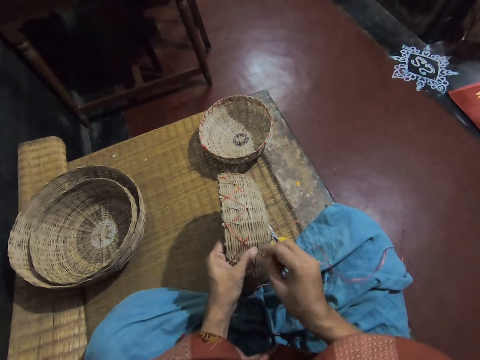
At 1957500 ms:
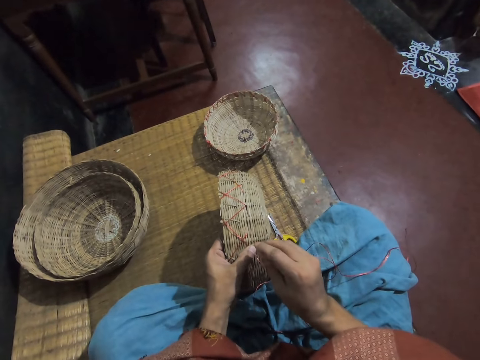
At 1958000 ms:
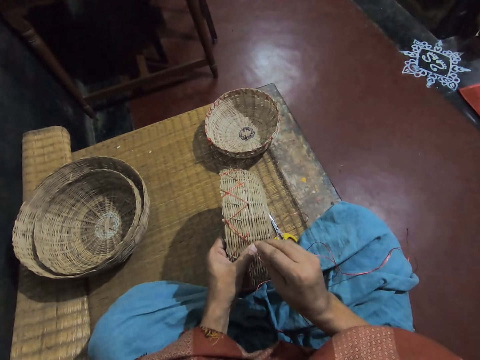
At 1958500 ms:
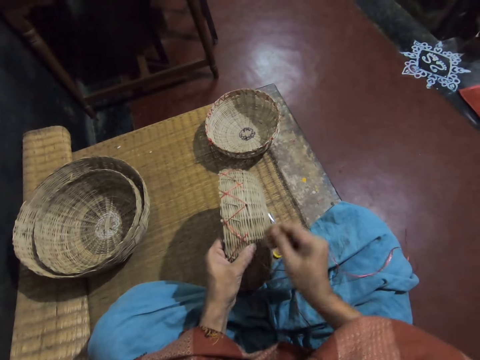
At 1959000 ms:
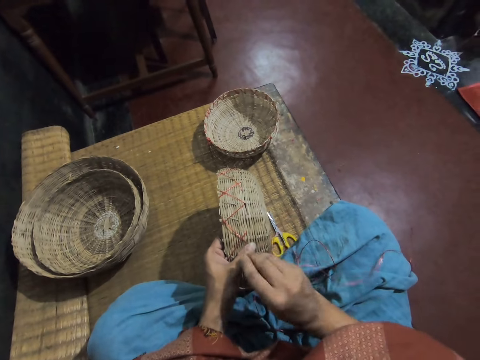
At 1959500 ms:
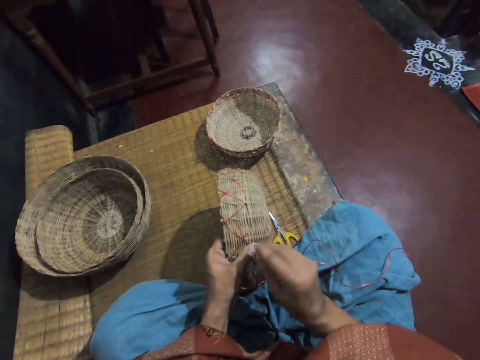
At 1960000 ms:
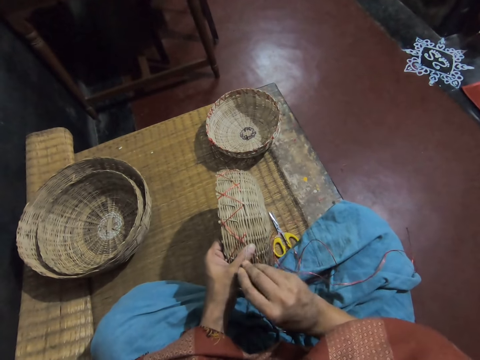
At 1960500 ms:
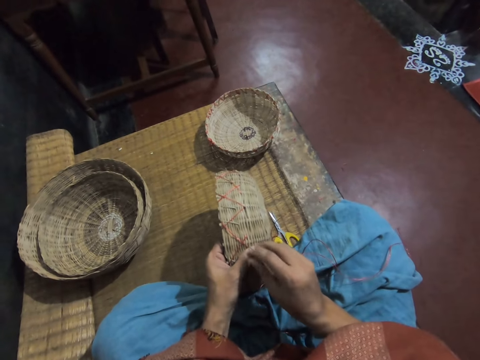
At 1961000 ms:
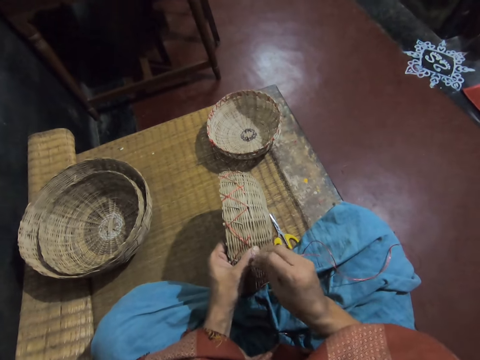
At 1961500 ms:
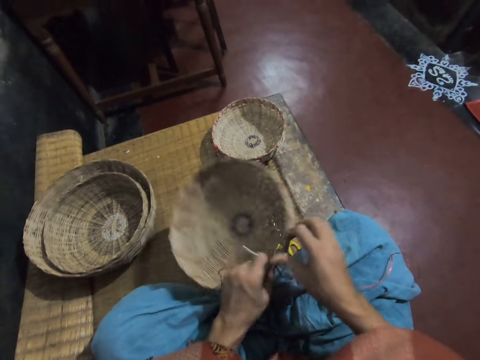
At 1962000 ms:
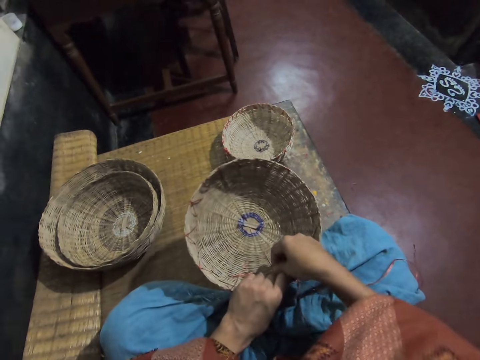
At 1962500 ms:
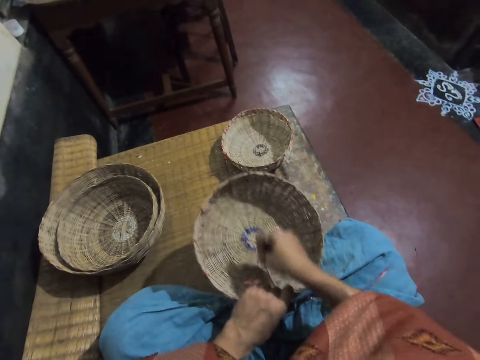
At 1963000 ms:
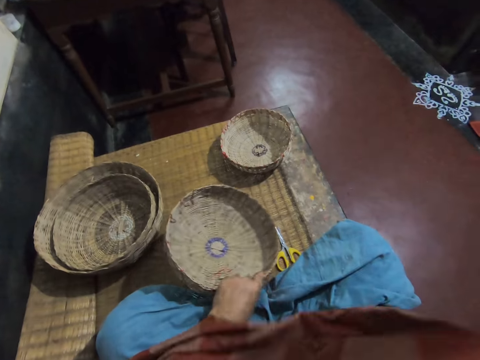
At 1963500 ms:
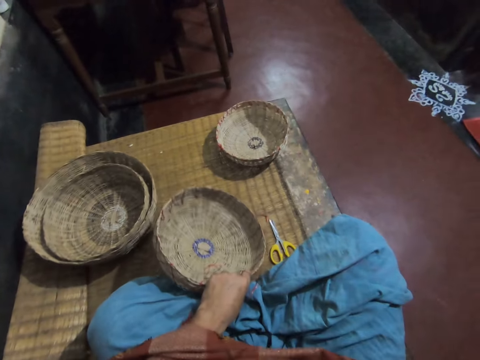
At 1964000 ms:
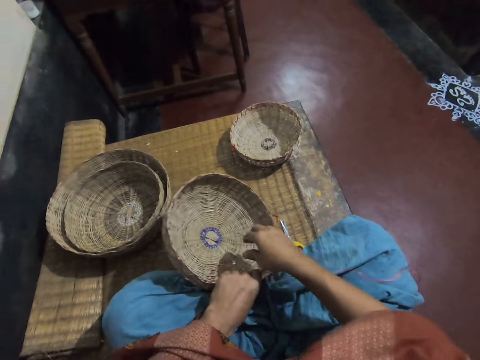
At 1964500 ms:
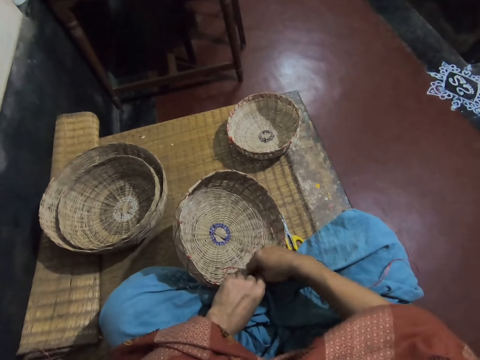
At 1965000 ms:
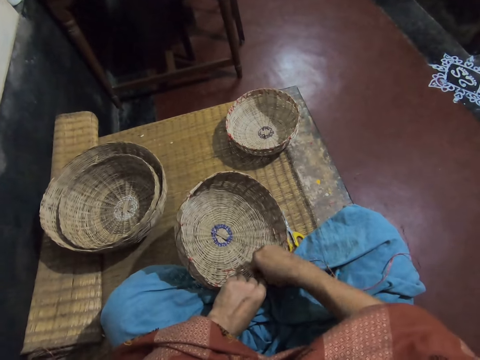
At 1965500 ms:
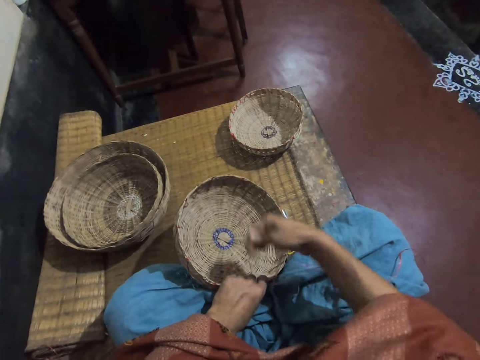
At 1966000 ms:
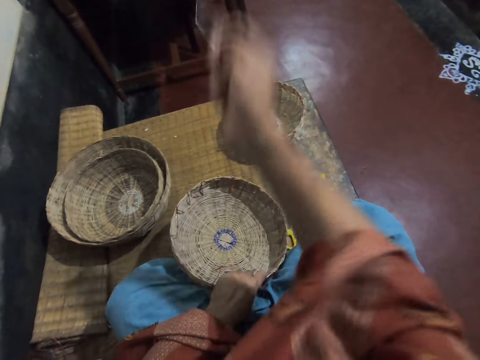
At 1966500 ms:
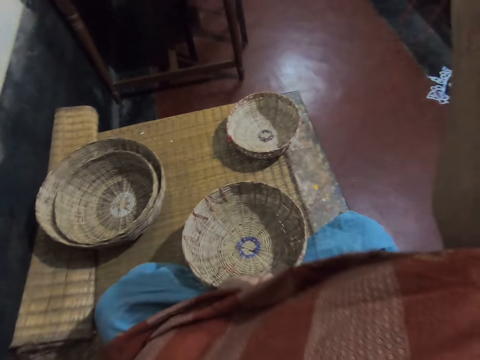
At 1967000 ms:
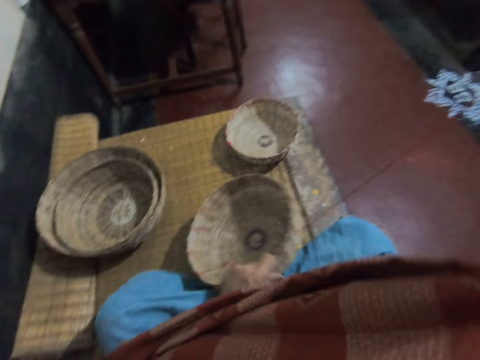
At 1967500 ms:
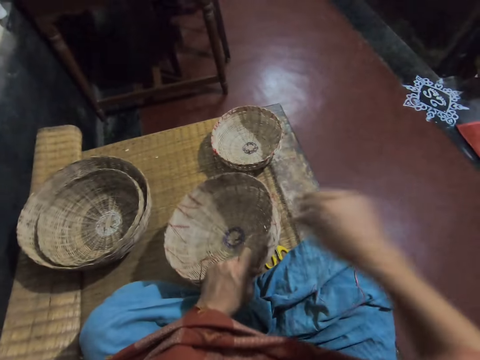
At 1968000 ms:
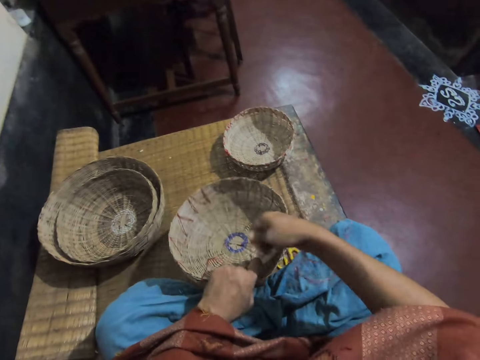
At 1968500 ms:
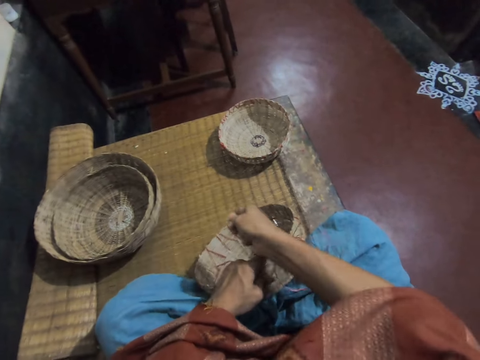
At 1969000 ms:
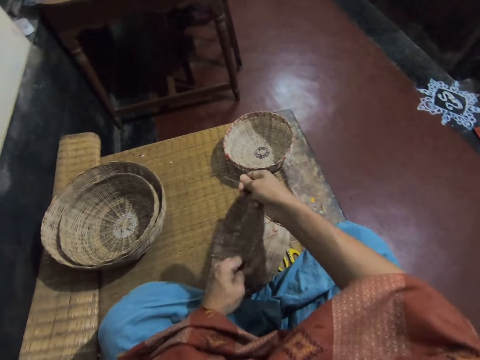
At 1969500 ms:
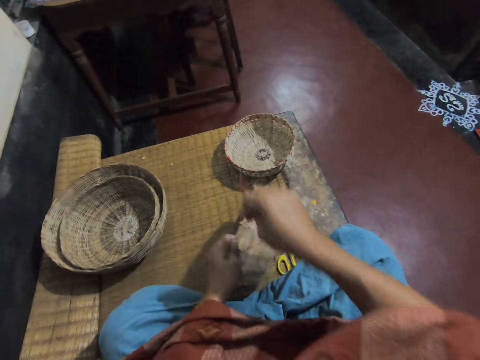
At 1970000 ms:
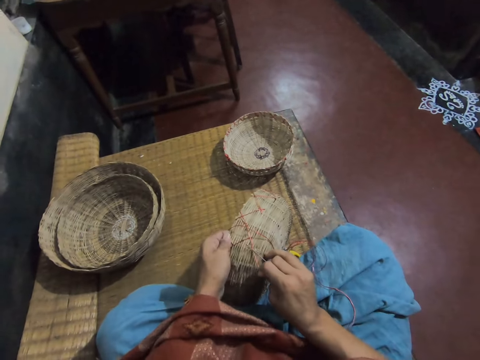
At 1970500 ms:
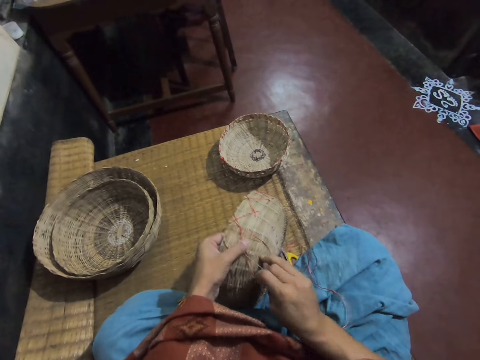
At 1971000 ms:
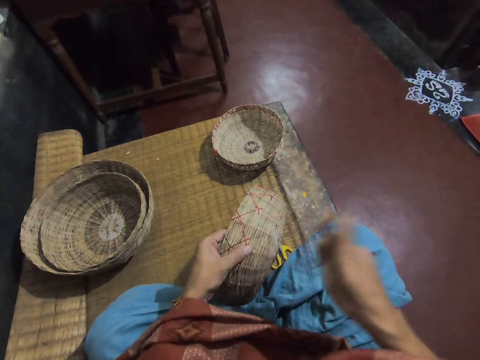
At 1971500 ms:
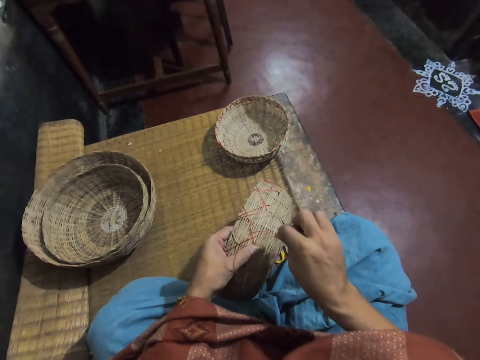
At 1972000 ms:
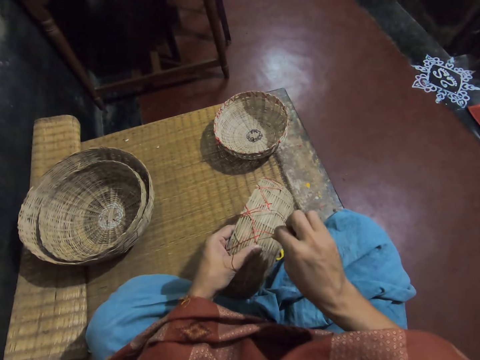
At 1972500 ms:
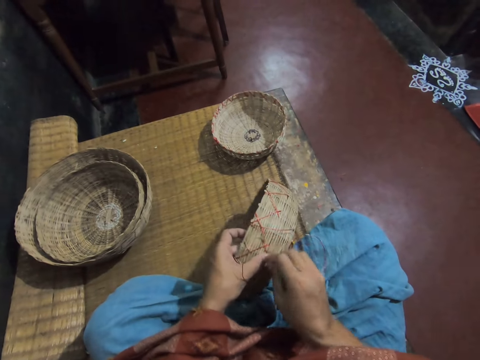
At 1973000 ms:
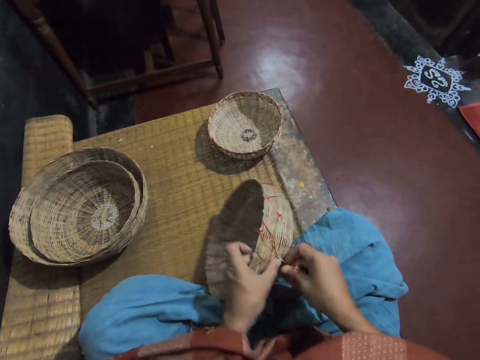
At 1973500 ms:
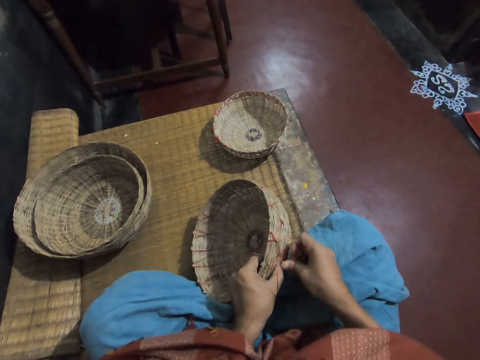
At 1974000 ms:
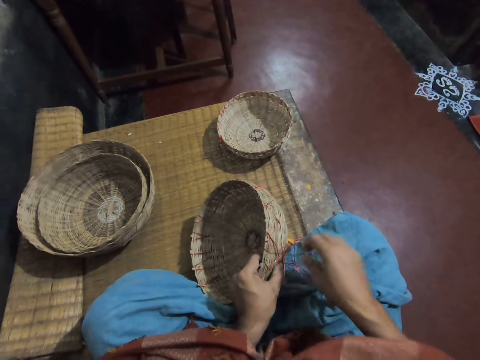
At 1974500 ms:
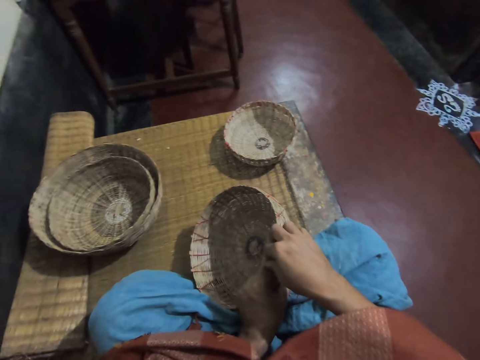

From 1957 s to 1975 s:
The camera wearer turns the basket. They pick up the needle in the basket. They pull a thread. They pick the thread. They pull the thread. They adjust the thread on the basket. They weave the basket.

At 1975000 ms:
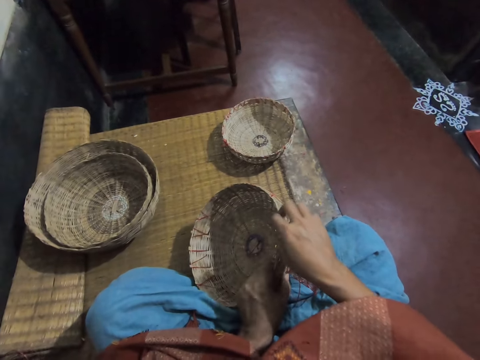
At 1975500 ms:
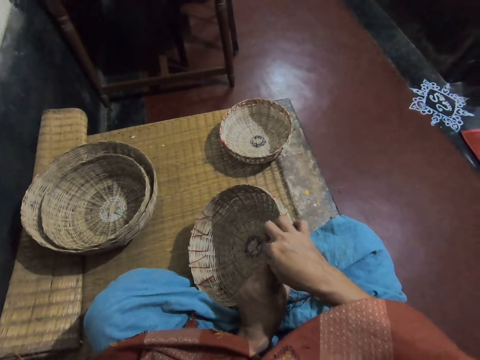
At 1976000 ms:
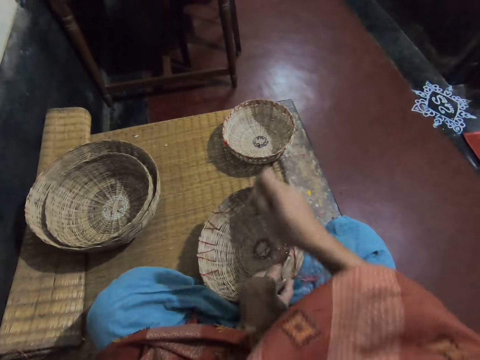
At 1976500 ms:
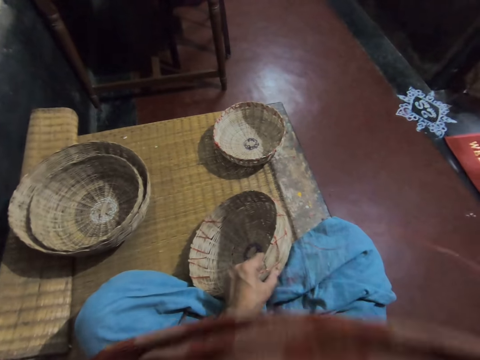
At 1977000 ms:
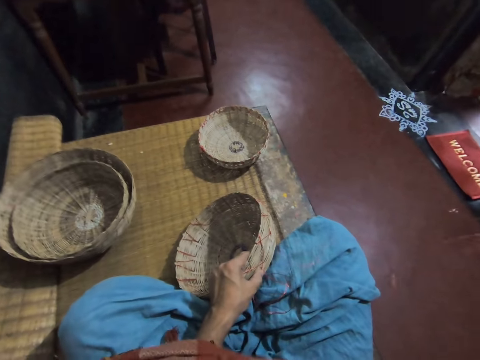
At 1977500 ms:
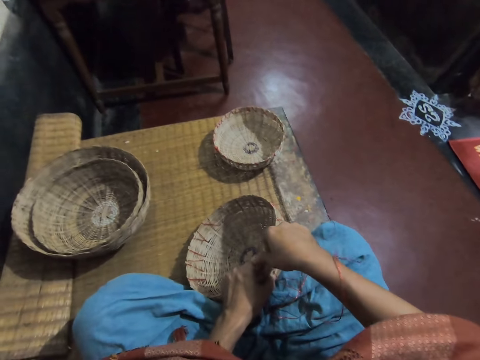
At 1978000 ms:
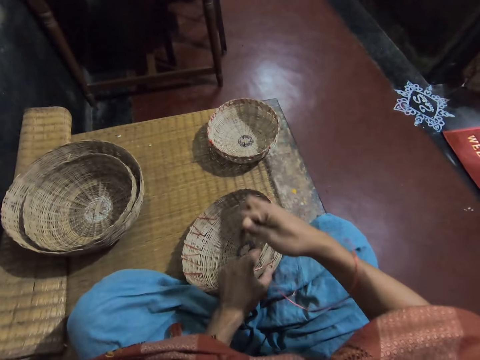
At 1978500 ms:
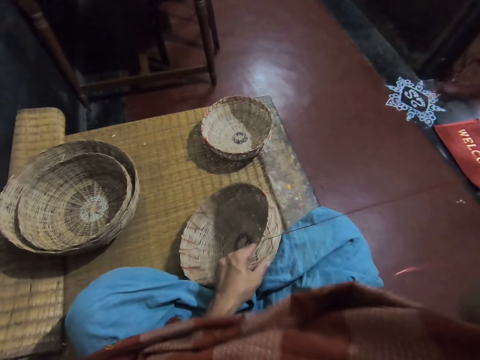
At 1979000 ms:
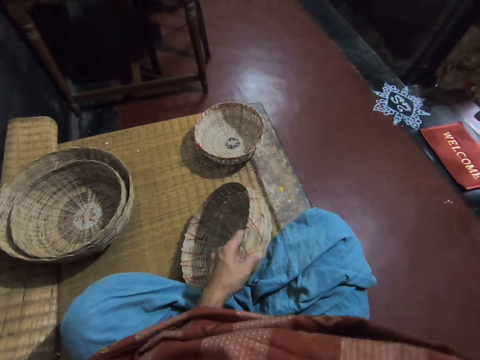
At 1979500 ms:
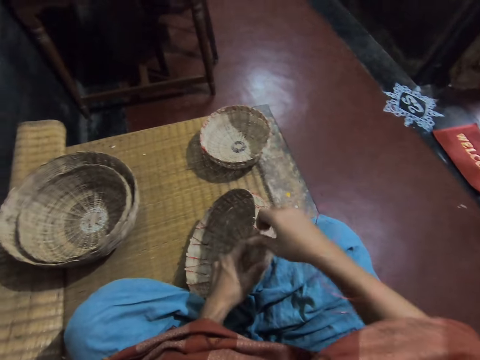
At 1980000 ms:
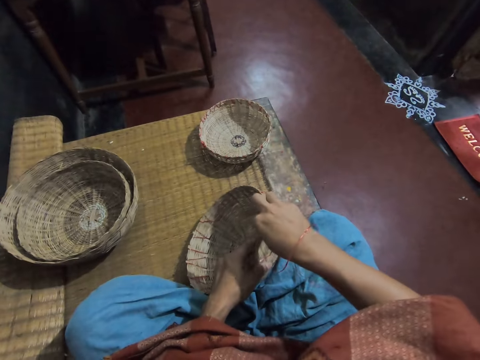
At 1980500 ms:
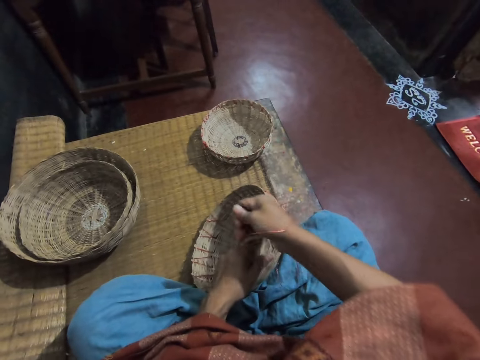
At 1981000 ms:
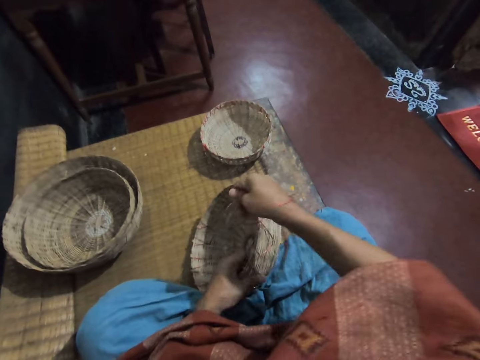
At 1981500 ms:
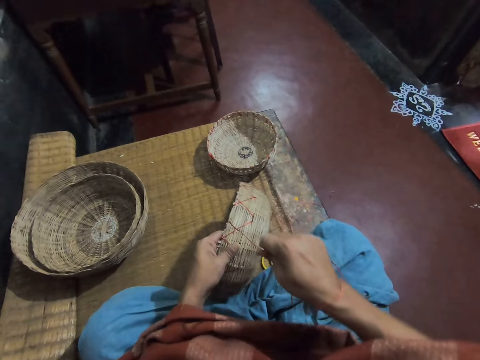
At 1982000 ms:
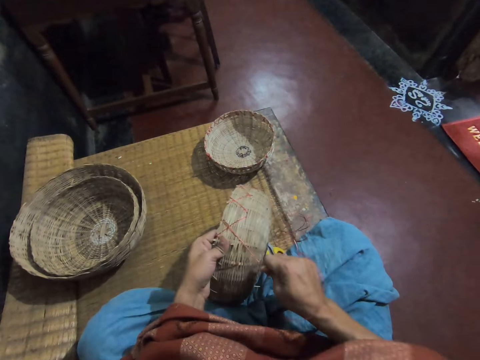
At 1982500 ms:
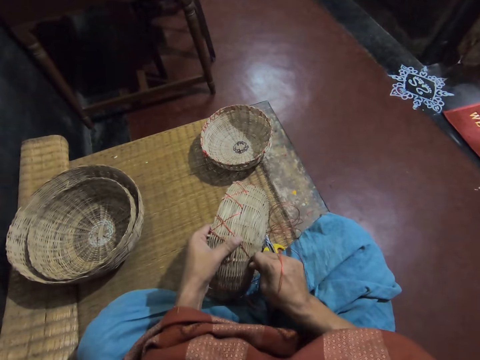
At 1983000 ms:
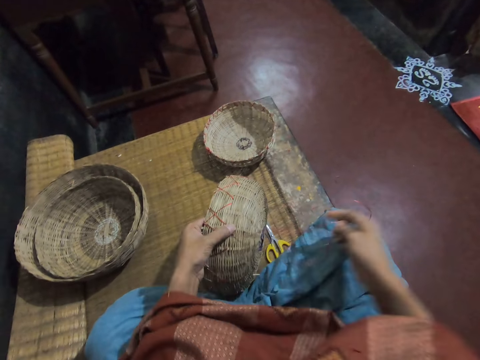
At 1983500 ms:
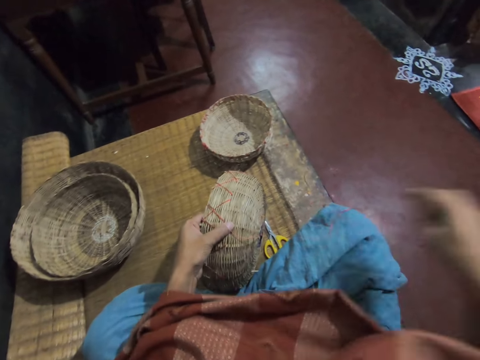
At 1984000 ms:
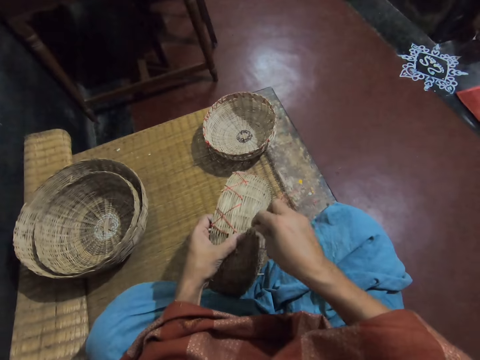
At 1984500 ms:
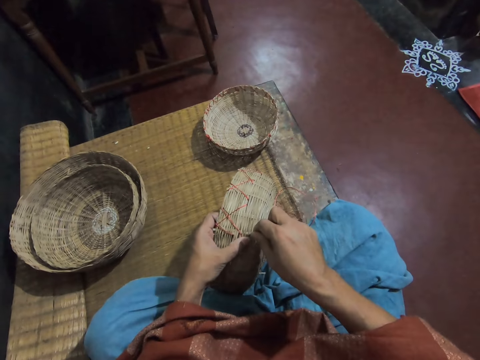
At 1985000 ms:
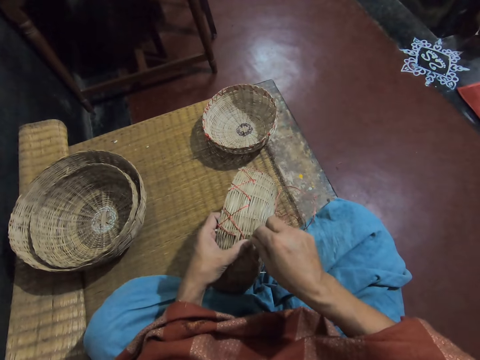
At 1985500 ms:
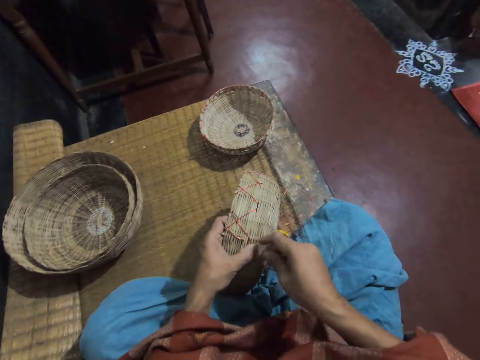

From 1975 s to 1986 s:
The camera wearer pulls a thread. They pick the thread. They pull the thread. They adjust the thread on the basket. They stretch the thread. They weave the basket.
